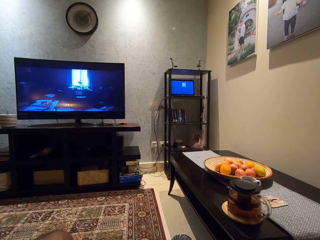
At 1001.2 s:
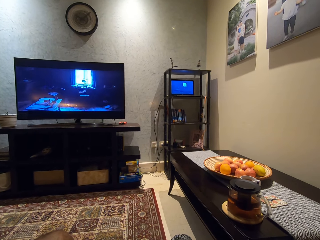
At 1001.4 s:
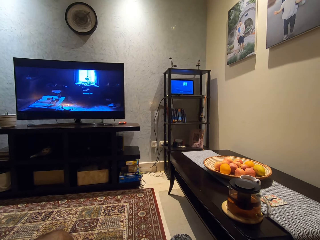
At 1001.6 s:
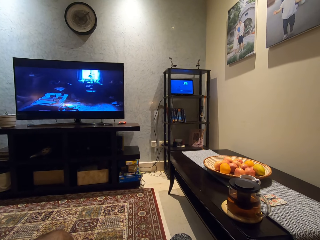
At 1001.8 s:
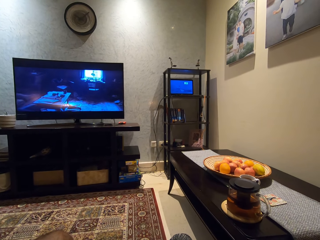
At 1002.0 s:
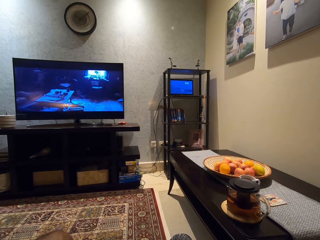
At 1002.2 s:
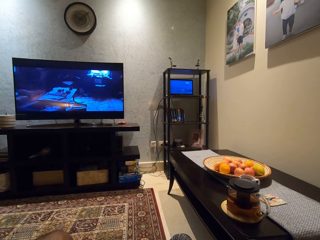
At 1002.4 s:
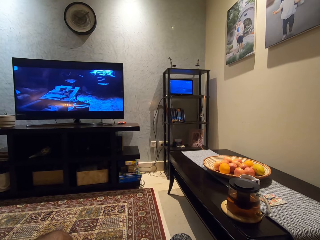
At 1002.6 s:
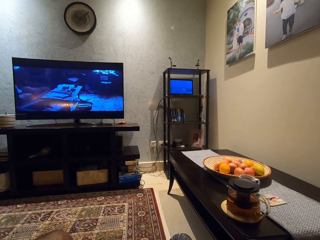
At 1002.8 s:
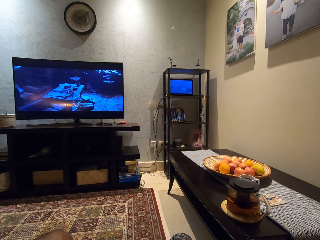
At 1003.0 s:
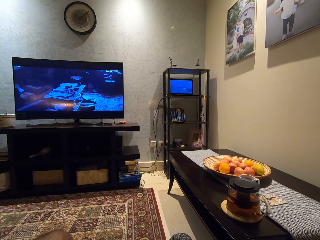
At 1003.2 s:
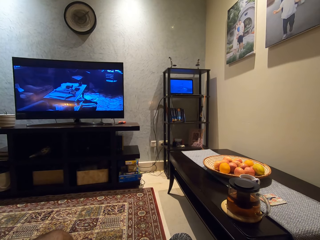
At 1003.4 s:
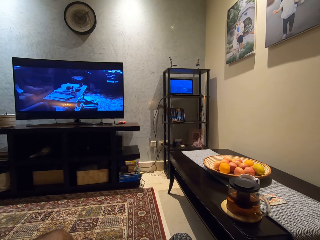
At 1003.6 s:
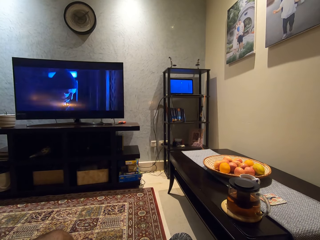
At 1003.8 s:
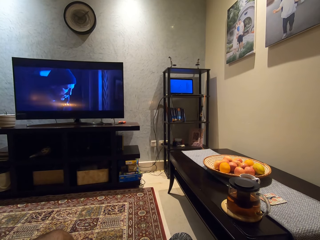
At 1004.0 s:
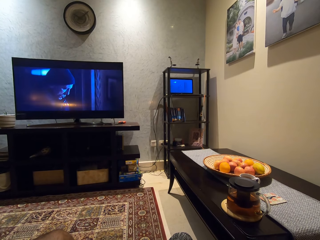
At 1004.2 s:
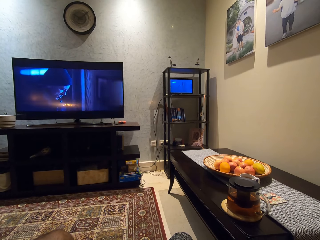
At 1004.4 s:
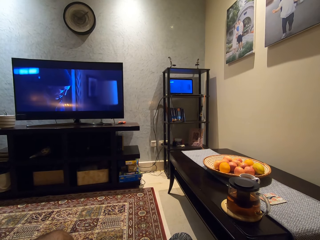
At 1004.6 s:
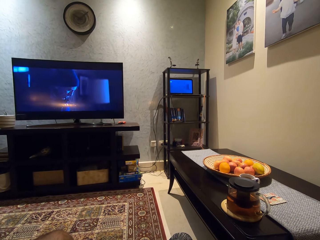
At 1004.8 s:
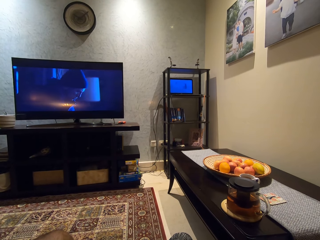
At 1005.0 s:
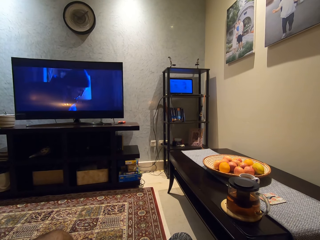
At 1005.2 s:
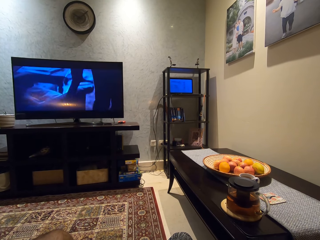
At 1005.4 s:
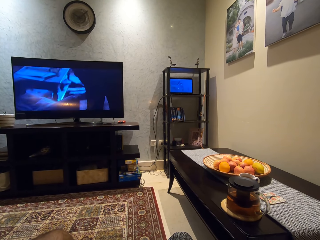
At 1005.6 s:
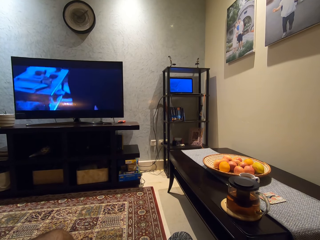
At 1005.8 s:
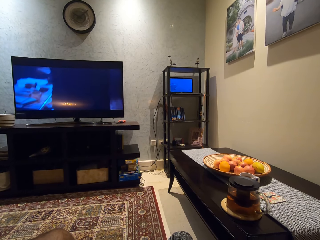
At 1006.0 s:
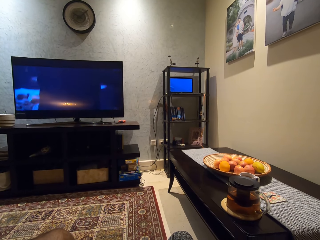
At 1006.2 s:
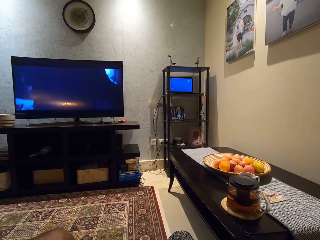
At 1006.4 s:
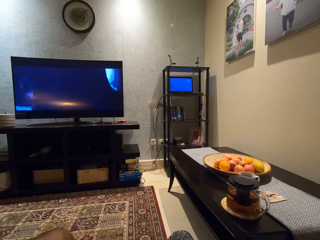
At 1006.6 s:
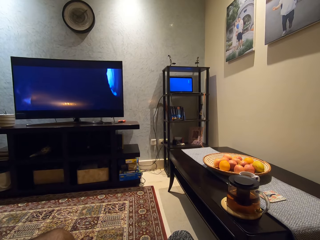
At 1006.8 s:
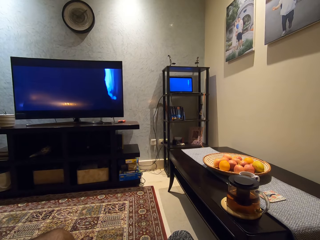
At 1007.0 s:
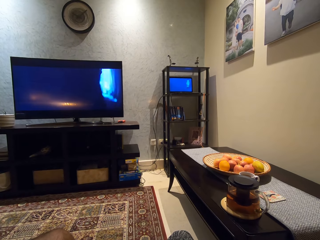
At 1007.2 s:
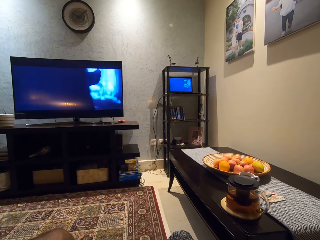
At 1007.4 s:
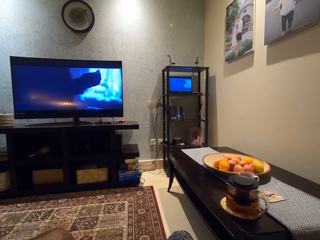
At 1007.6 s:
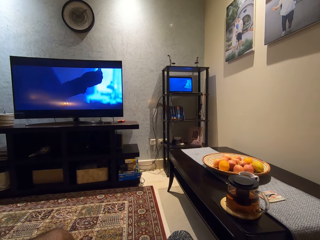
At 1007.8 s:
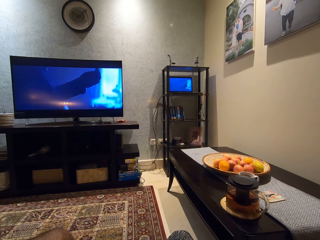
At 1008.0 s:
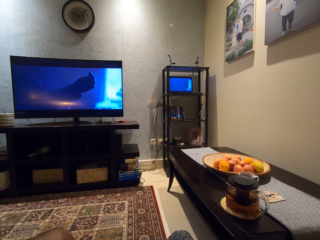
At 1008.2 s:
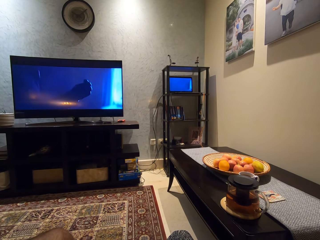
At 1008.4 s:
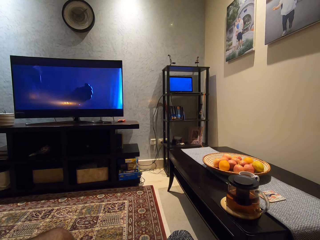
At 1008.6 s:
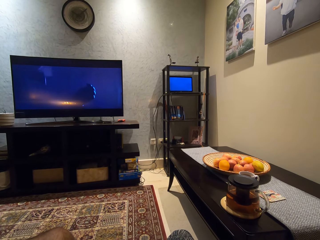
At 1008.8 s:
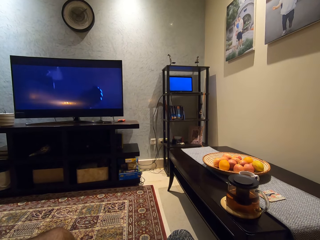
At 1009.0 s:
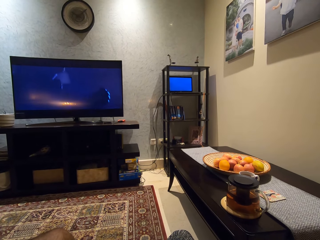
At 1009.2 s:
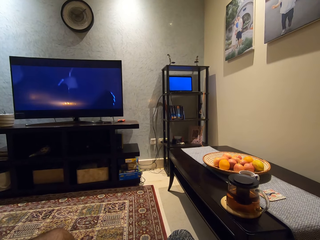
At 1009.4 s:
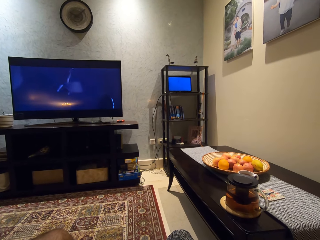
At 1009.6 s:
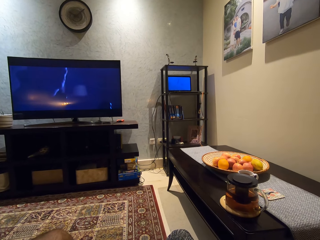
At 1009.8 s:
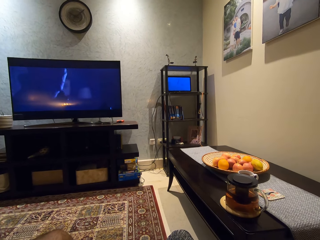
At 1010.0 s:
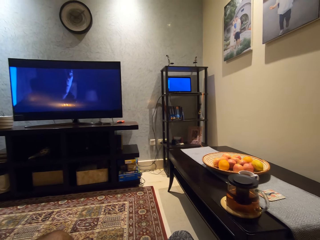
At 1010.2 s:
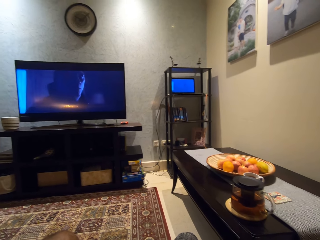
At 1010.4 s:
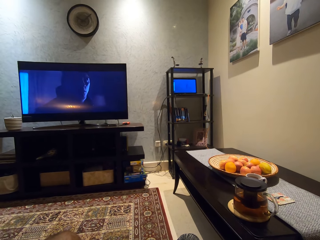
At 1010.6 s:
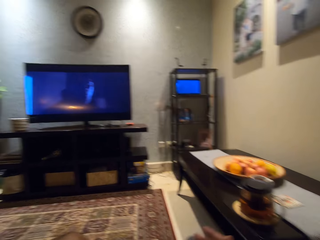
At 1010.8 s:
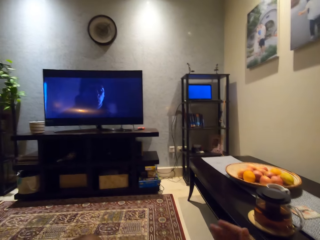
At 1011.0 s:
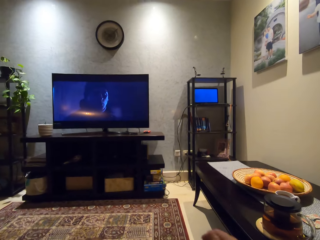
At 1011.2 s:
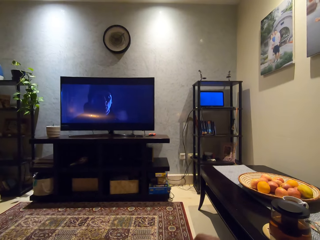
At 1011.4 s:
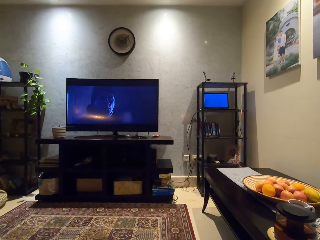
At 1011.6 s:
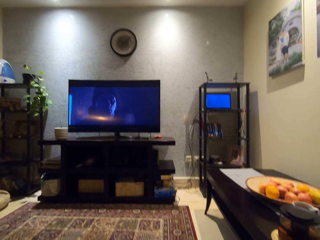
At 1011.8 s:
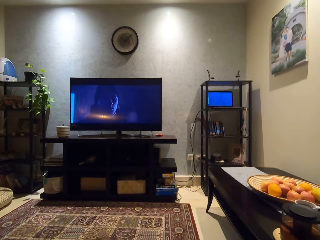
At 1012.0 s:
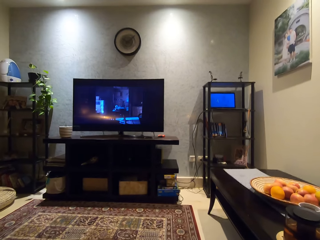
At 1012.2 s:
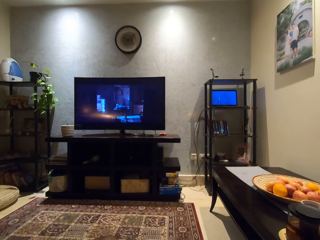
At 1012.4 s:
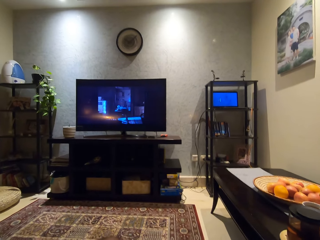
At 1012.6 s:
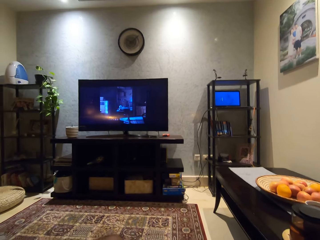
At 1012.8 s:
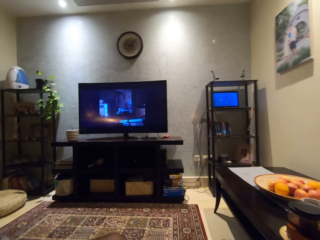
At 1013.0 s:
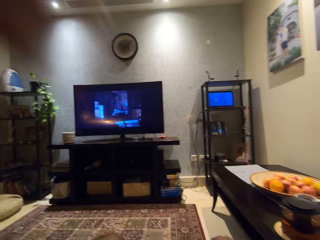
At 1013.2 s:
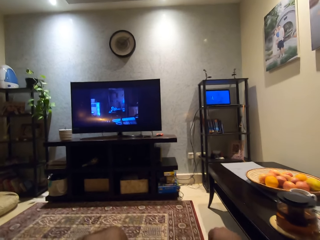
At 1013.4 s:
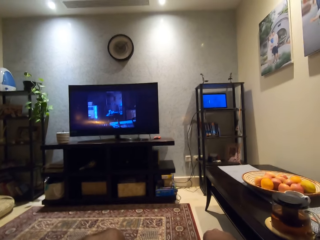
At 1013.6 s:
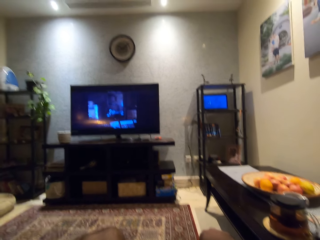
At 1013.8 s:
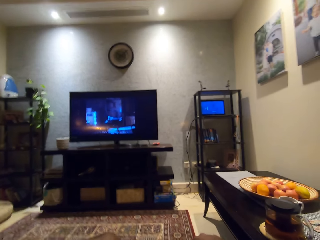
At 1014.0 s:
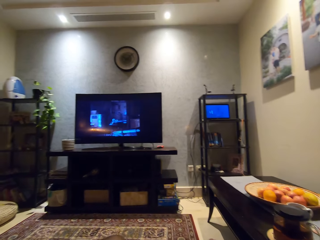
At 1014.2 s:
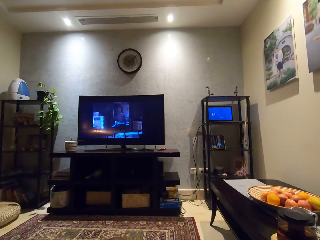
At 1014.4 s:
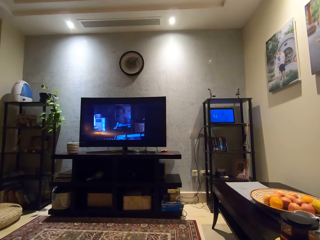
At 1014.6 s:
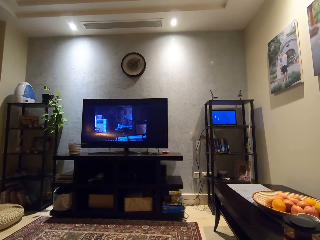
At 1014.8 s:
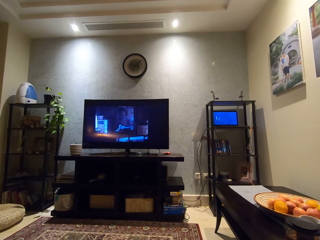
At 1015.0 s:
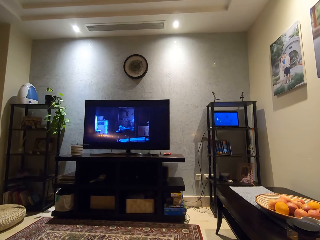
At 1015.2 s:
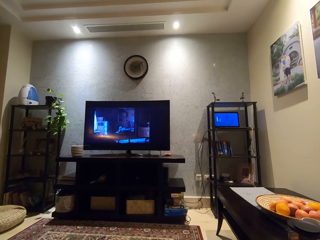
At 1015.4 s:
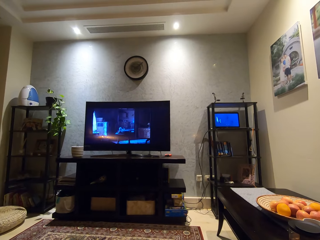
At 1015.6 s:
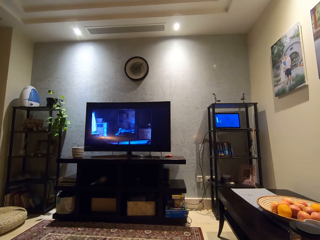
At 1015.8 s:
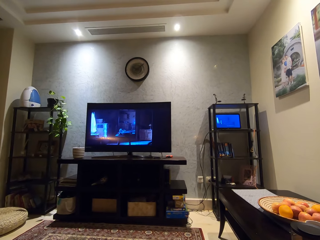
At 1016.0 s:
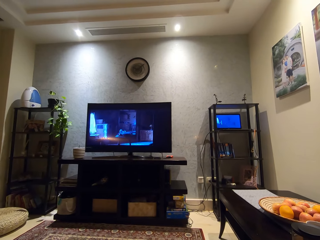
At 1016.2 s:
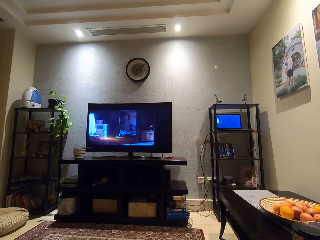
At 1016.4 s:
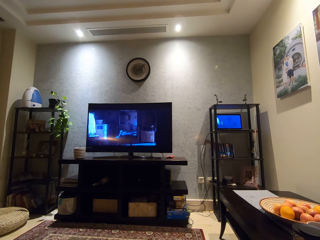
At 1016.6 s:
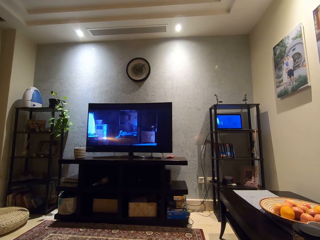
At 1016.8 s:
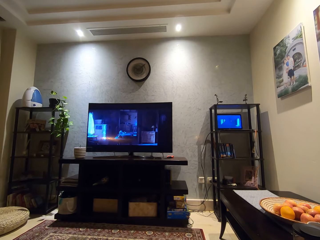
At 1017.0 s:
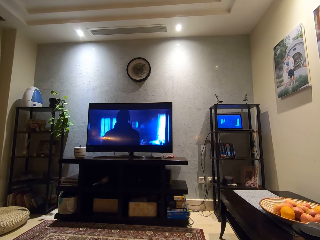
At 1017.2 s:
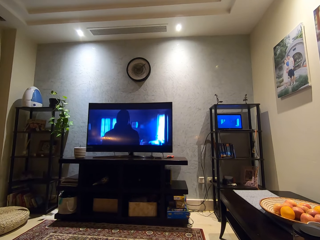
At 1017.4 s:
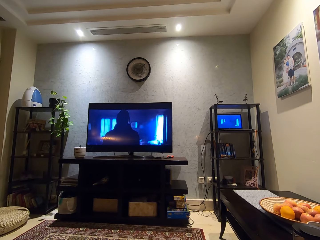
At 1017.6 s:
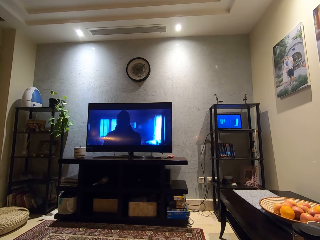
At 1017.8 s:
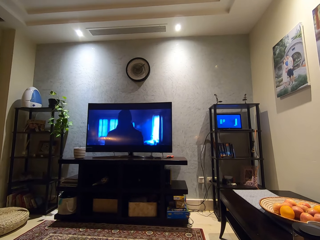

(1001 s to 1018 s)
The camera wearer moves his right hand and raises his left hand.

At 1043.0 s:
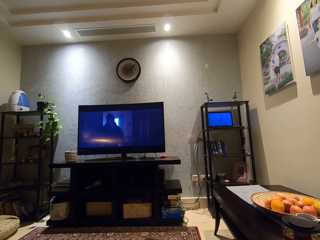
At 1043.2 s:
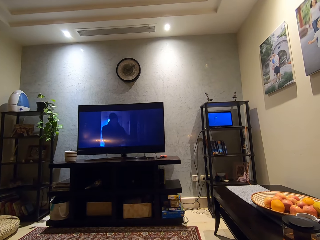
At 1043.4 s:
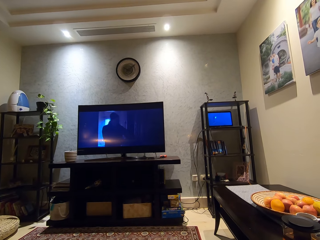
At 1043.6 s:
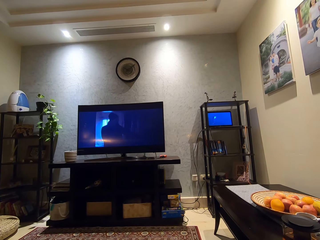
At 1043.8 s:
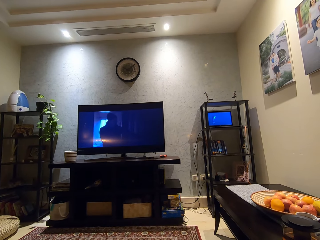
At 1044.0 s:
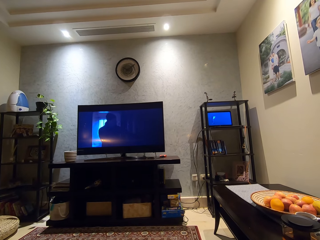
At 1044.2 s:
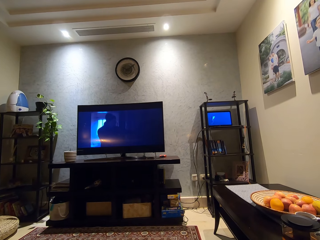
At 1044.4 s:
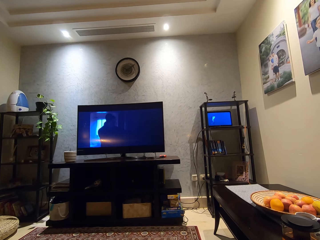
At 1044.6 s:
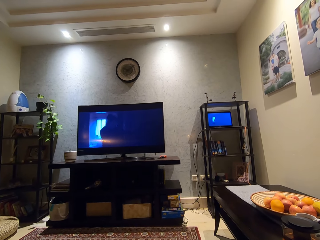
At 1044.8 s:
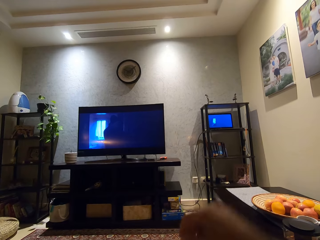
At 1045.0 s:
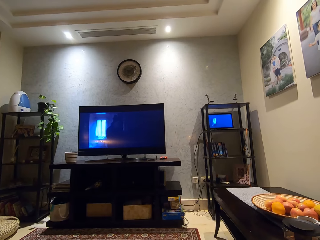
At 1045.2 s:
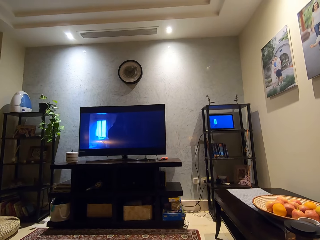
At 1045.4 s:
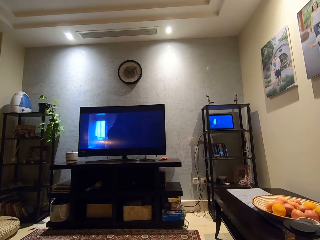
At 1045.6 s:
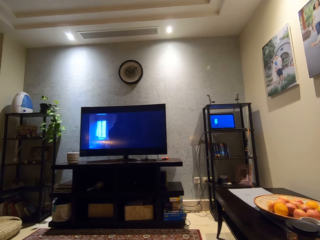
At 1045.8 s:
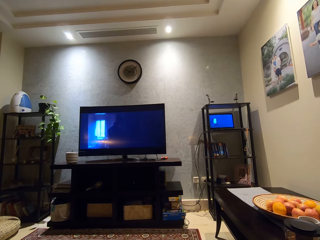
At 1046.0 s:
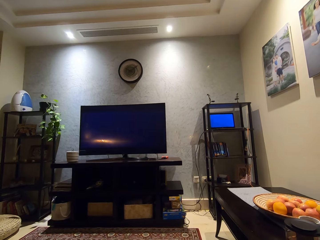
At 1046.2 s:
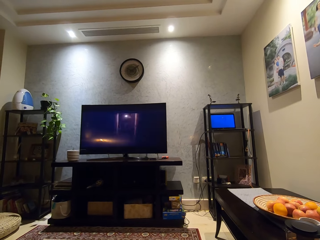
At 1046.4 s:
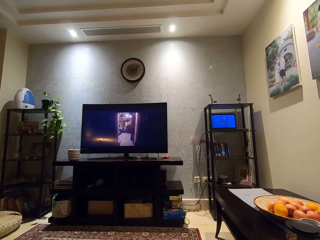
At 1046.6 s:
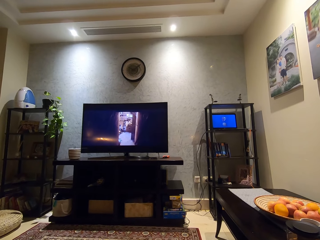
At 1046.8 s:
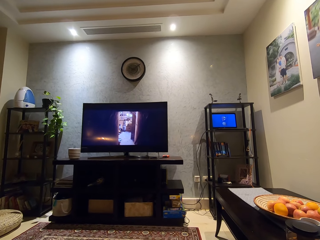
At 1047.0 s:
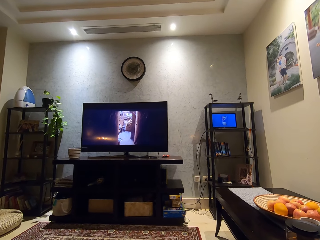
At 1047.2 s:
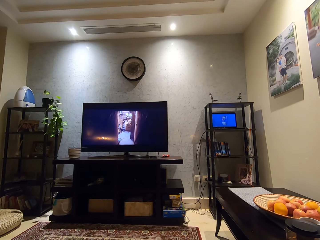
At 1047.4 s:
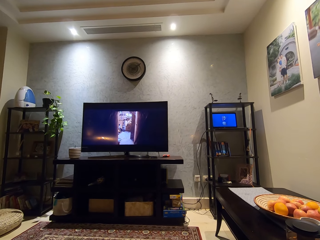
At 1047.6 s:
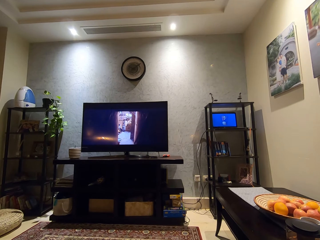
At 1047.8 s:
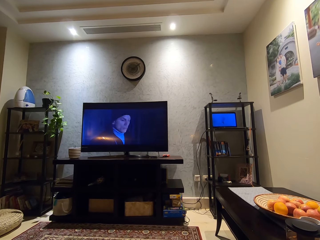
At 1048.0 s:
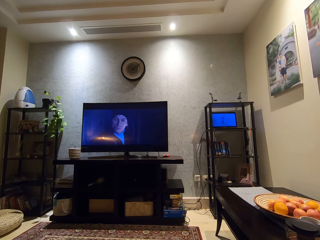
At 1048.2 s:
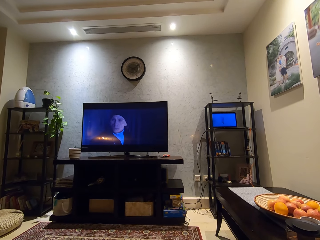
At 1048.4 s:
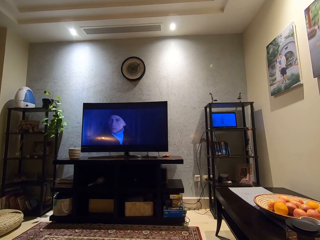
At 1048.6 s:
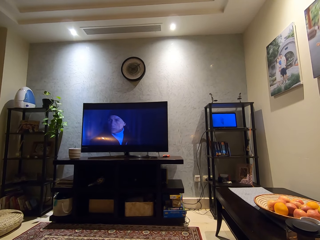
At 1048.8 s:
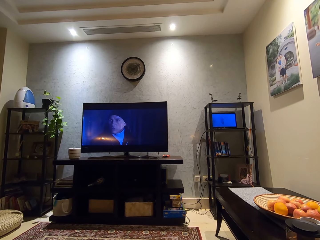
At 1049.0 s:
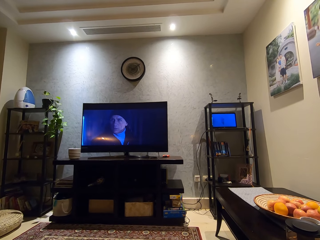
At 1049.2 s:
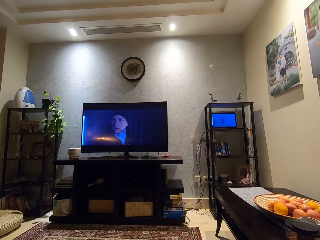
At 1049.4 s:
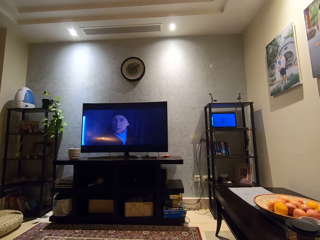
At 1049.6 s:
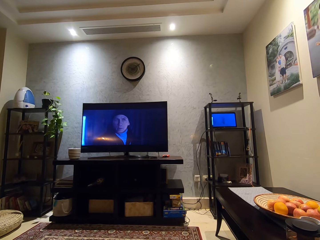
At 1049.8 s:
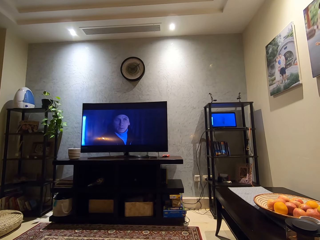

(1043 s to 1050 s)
The camera wearer raises his right hand.
